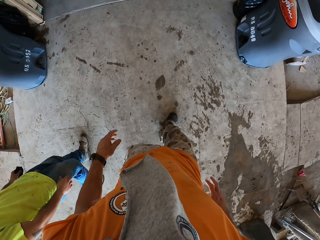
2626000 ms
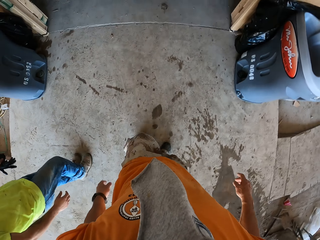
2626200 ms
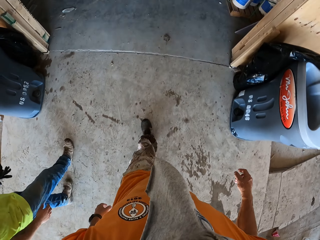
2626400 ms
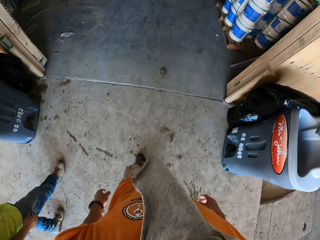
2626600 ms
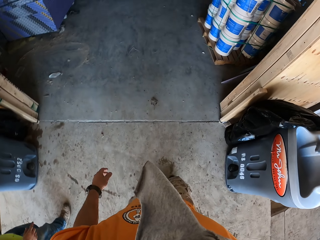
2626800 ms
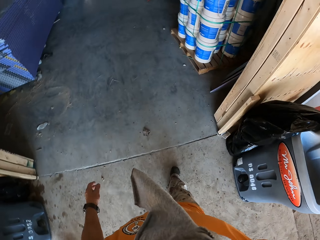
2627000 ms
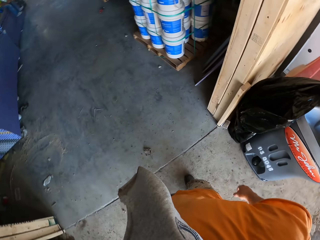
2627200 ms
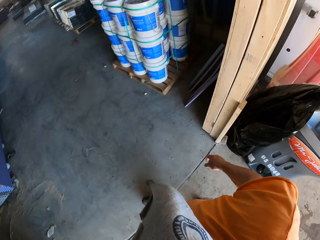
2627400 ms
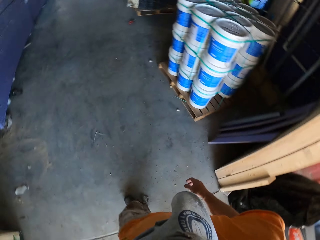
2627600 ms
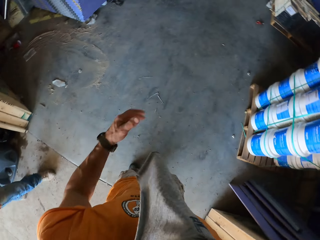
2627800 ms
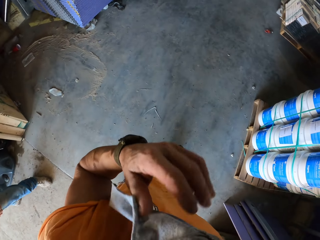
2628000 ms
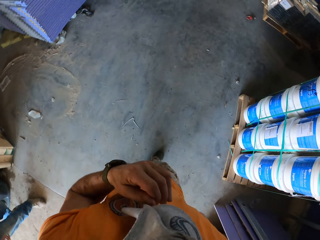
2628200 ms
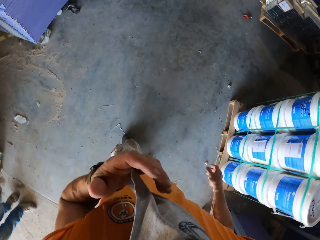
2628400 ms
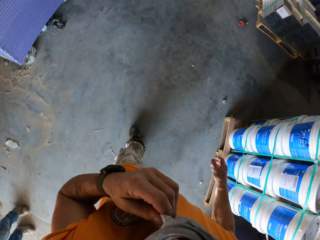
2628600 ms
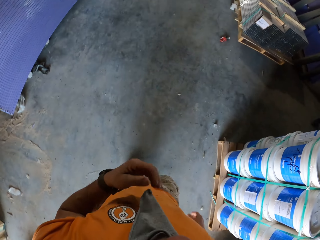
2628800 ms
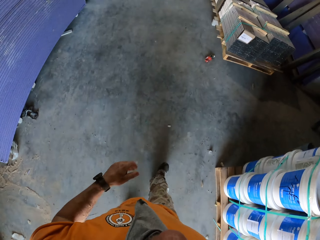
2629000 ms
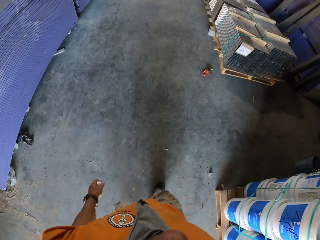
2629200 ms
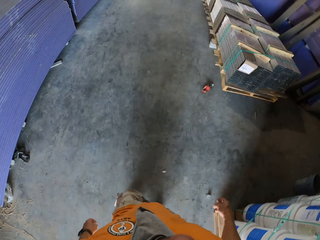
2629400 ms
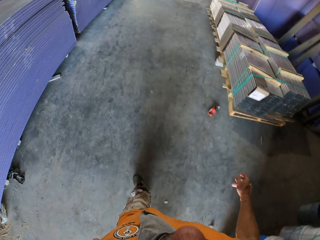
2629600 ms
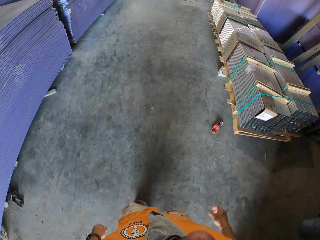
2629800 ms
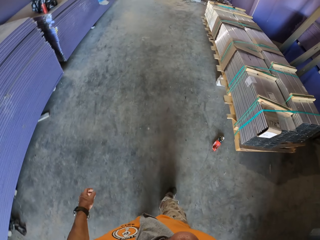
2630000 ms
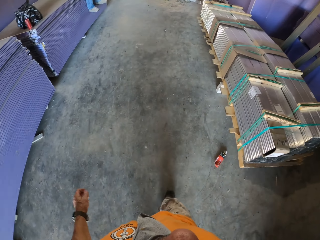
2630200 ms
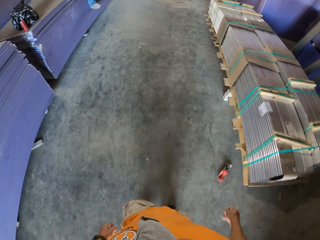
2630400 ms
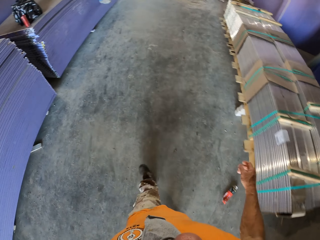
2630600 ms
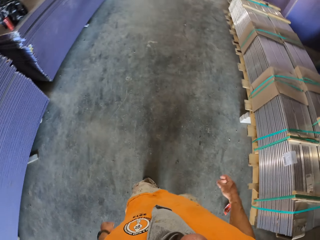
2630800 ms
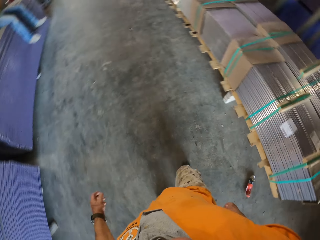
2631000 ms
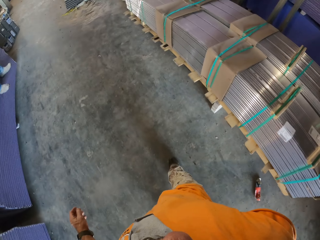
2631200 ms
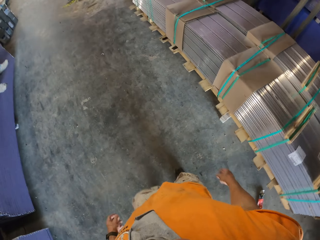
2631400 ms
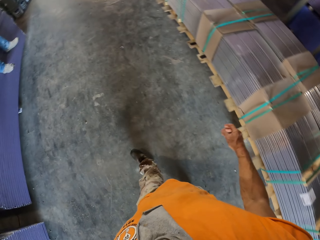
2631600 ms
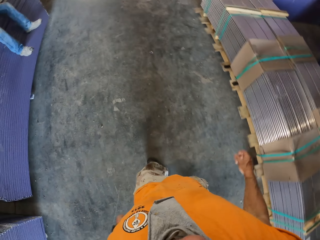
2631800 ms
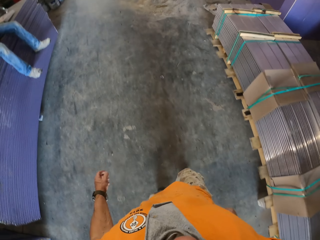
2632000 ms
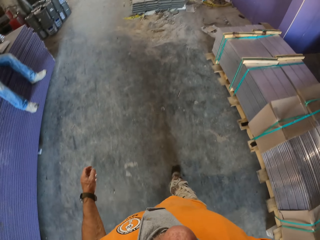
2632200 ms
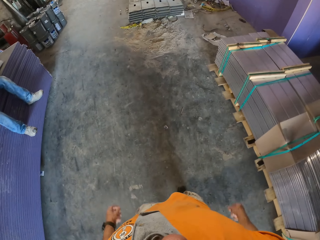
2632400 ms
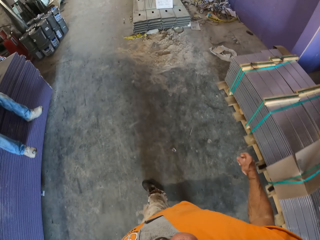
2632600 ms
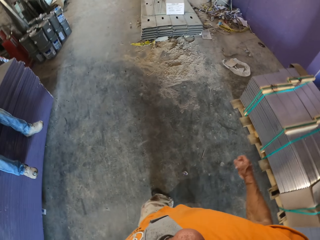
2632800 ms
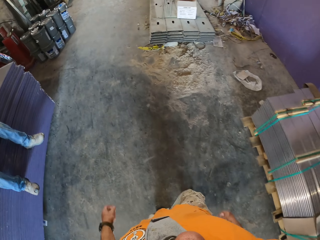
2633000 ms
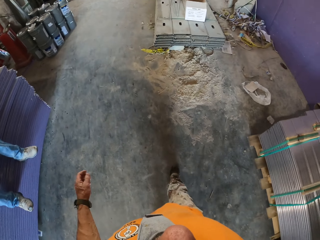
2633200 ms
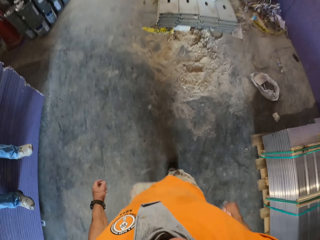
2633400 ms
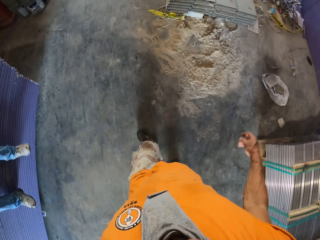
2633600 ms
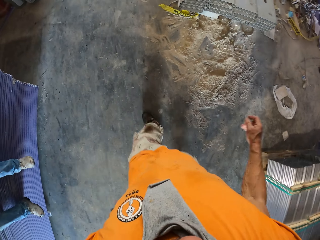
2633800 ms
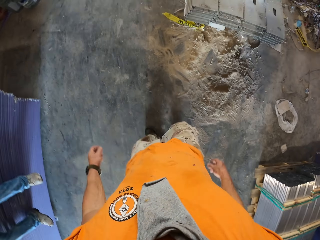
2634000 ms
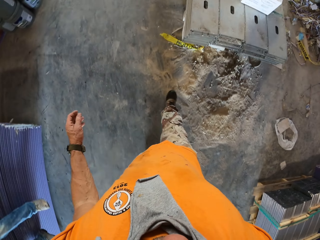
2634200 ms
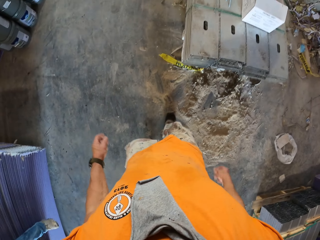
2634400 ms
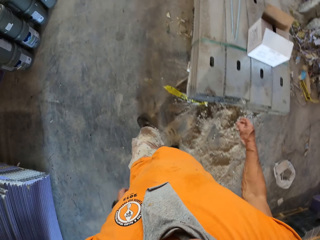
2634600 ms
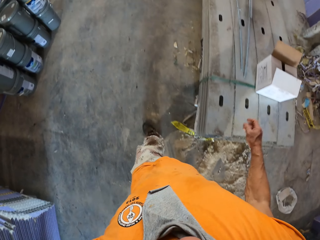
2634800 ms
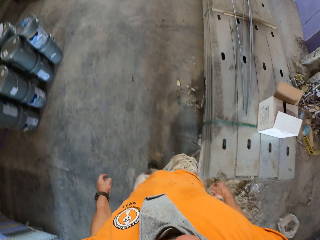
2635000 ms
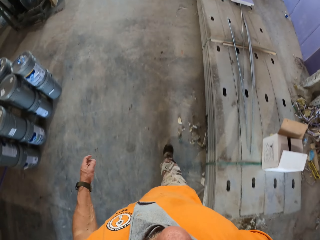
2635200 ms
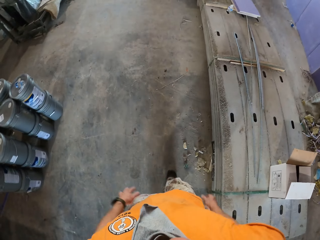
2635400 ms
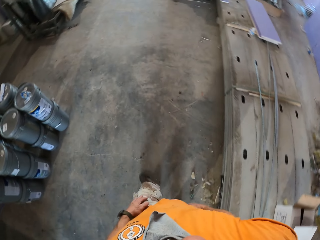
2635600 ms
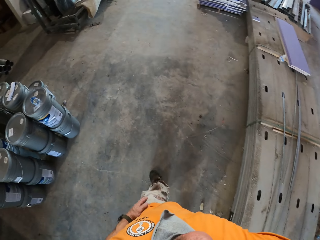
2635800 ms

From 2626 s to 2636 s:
The camera wearer turns to the side. They walk around. They turn to the side. They walk around.

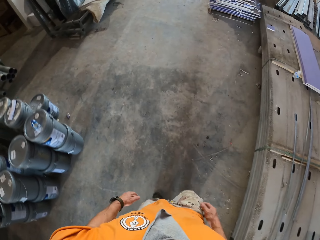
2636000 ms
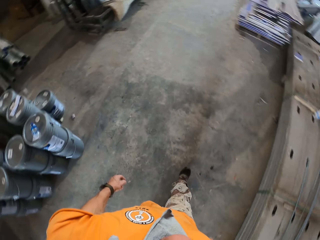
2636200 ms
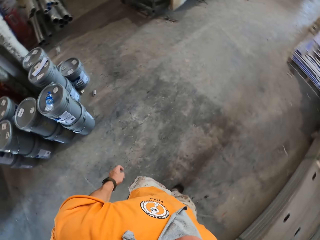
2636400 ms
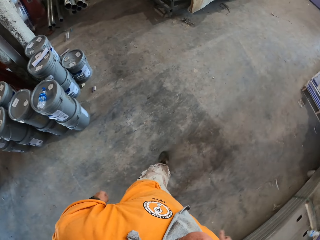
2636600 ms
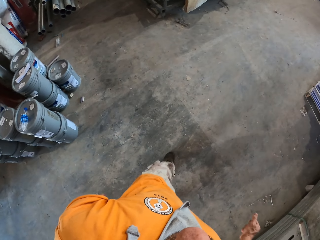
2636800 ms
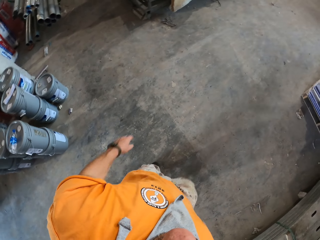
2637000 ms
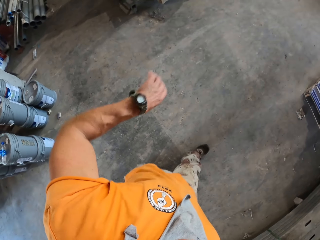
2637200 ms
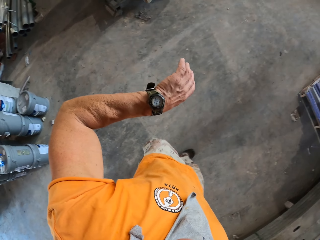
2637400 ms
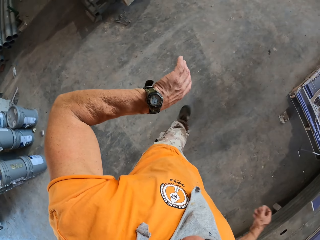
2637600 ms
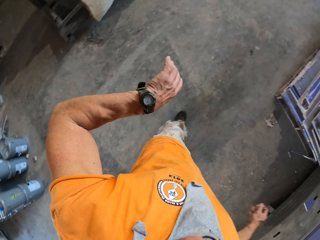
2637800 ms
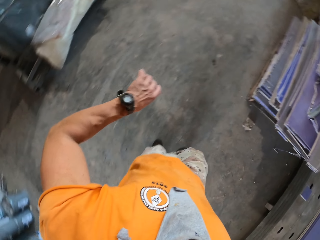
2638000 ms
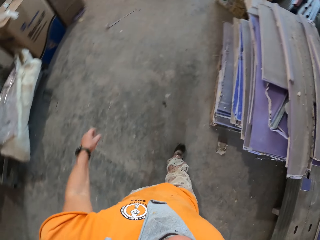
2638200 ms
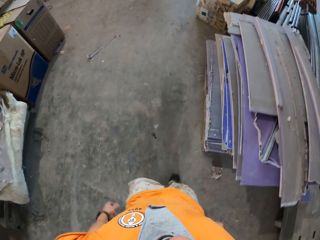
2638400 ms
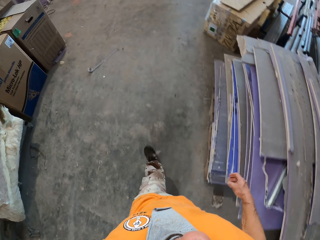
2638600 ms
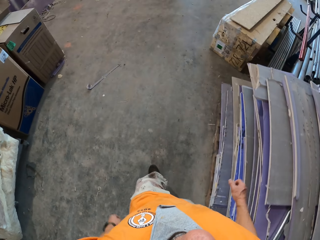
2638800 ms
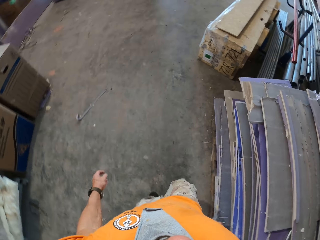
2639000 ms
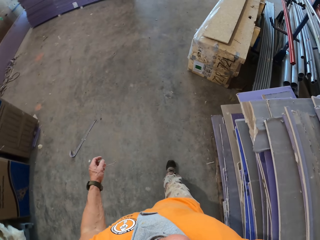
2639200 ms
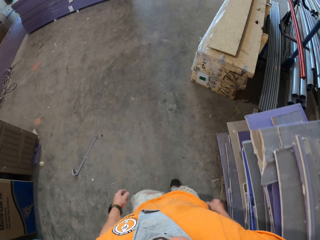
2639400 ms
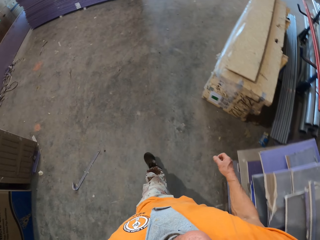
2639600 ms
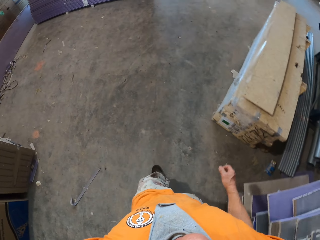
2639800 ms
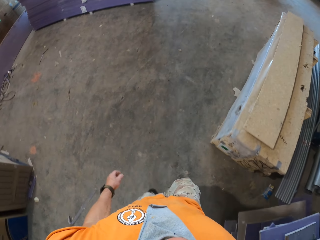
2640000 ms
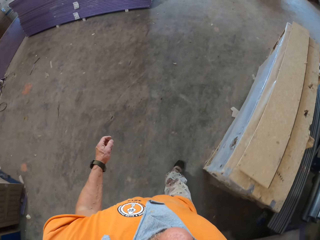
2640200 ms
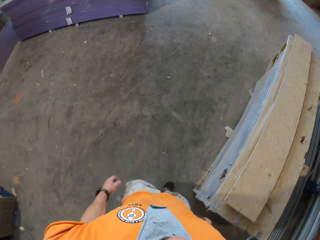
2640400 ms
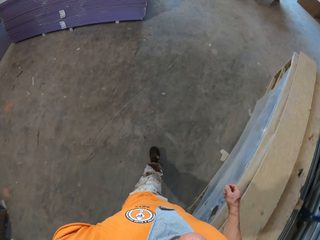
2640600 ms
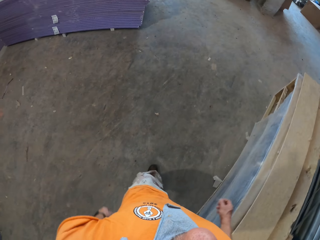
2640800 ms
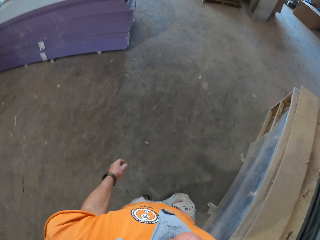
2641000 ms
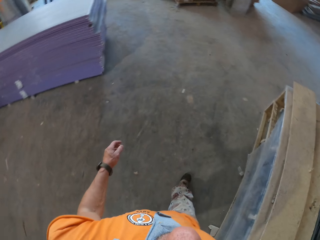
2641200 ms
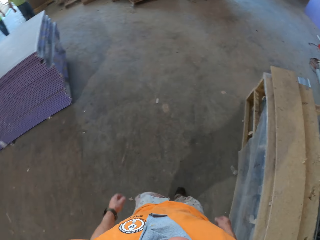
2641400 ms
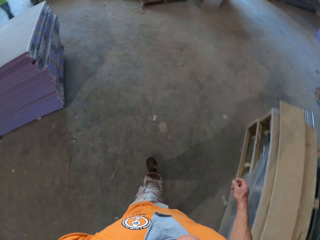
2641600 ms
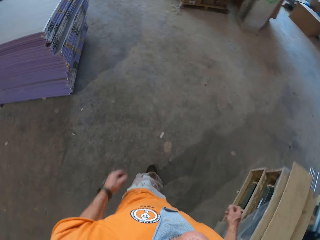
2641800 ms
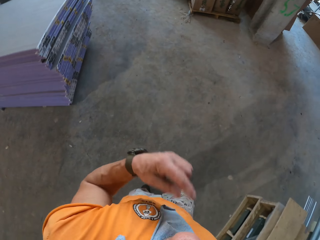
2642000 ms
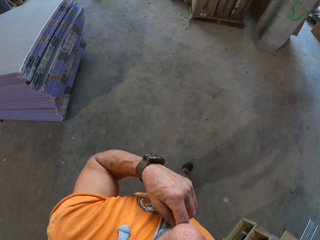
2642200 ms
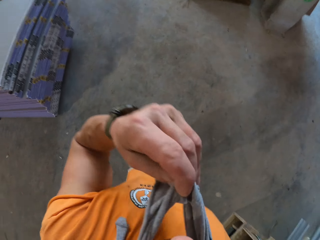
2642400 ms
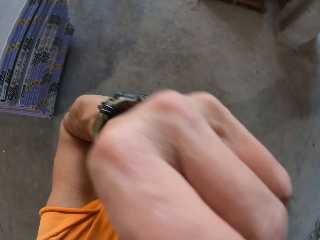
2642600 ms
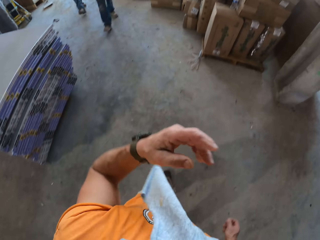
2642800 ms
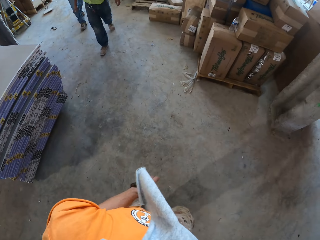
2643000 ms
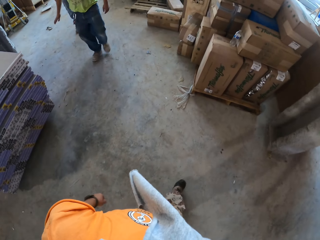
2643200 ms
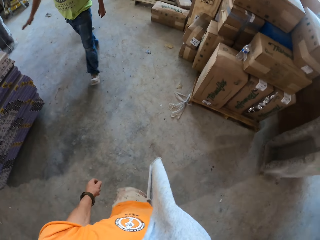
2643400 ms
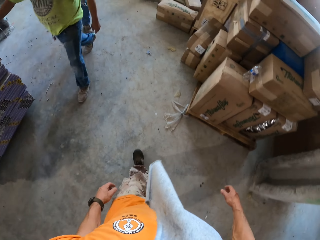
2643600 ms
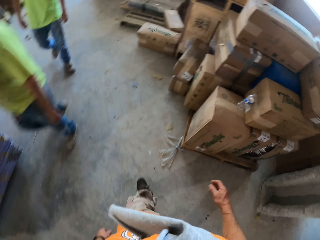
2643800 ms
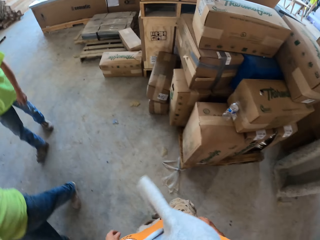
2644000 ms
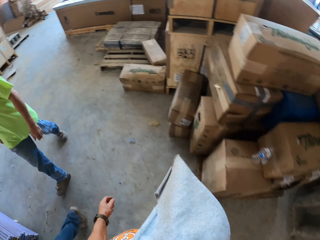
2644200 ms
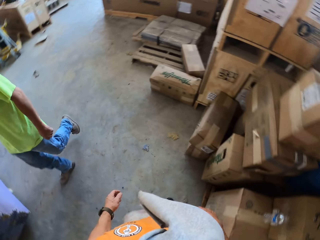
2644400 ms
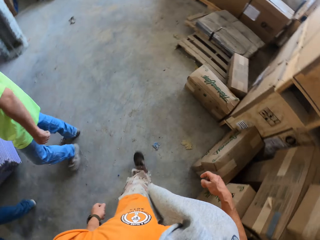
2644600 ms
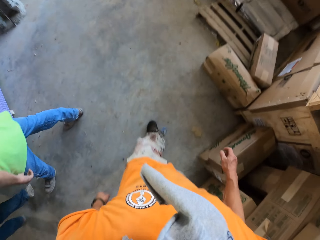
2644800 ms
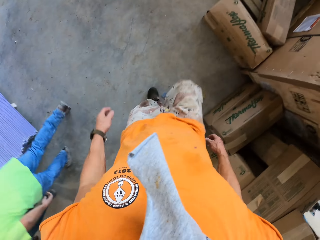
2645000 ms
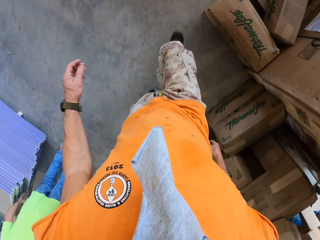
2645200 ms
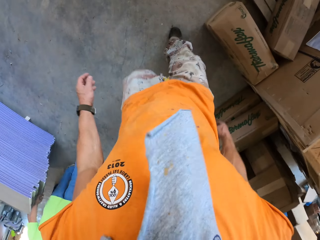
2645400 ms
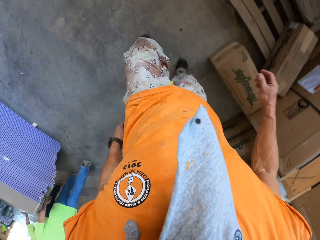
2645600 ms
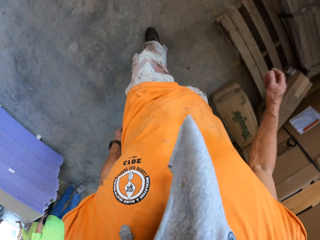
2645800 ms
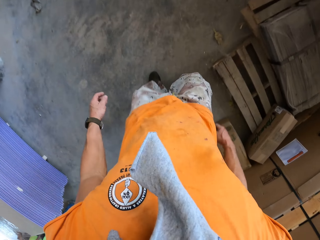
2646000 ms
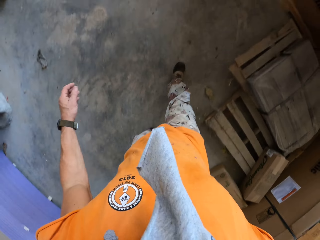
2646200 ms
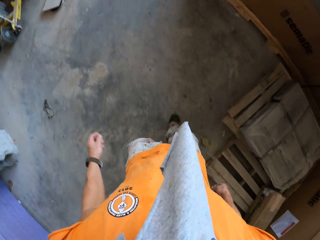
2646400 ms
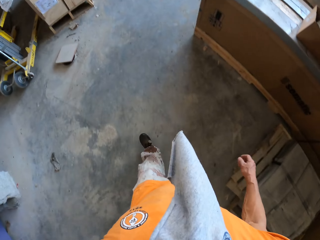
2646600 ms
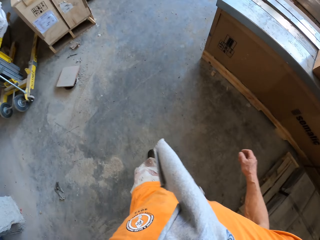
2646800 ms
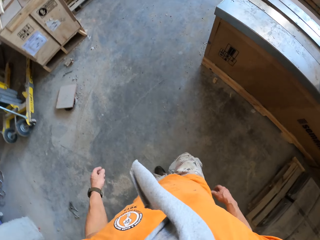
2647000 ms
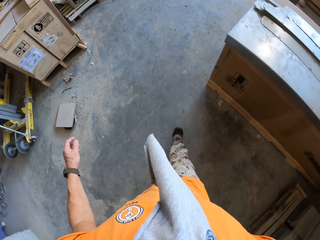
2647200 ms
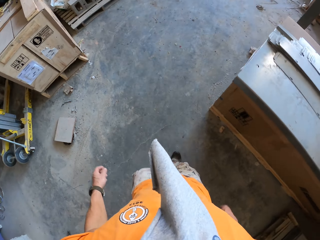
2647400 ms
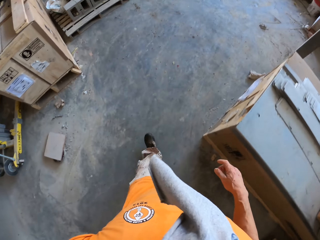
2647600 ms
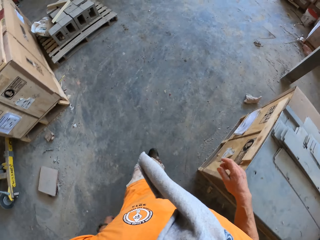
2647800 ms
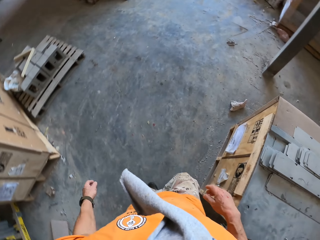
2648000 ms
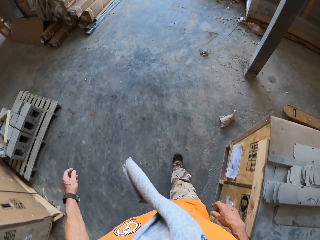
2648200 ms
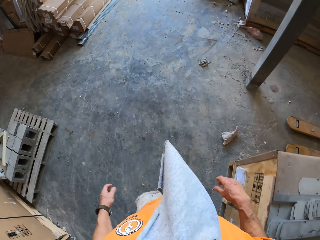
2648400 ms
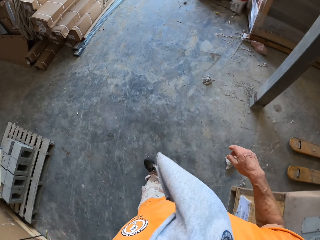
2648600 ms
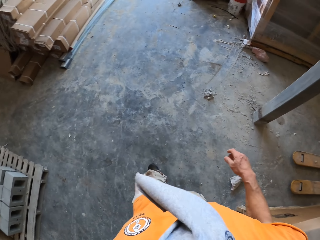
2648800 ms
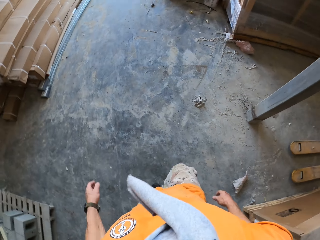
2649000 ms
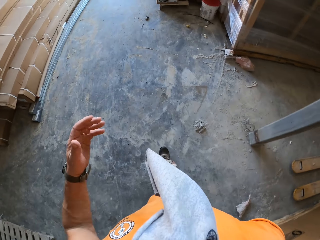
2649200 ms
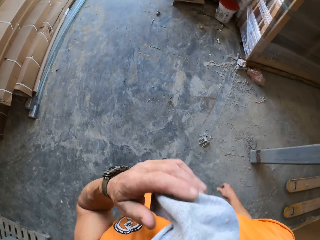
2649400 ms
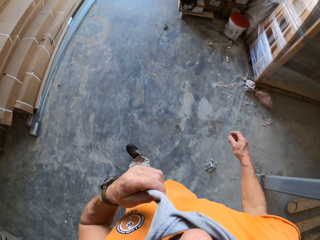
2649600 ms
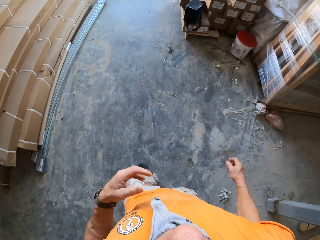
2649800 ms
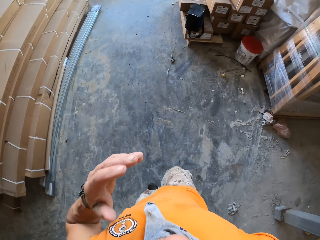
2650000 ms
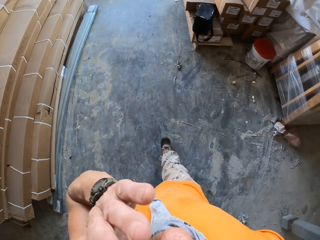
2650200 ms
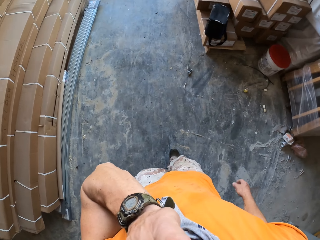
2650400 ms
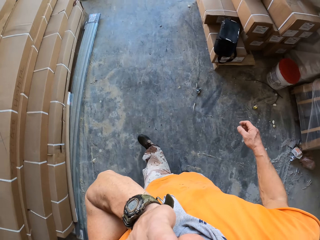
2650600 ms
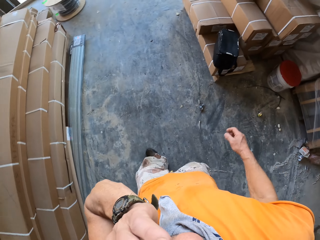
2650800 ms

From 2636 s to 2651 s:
The camera wearer looks at a watch. They walk around. They adjust a cloth. They walk around.
